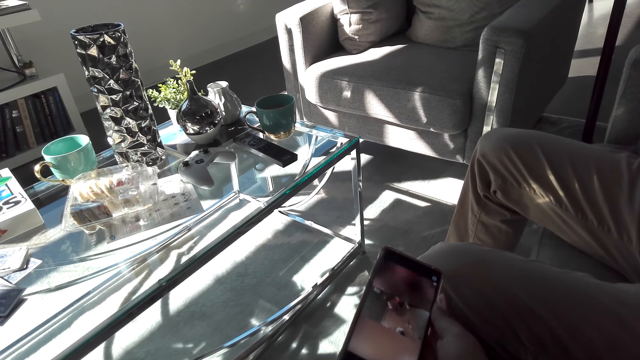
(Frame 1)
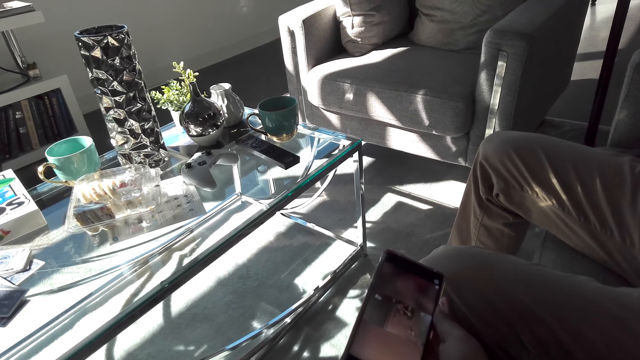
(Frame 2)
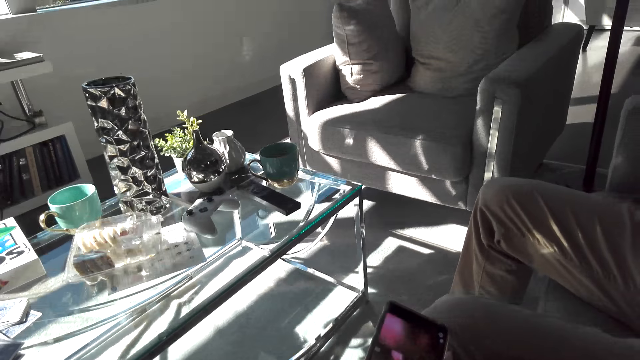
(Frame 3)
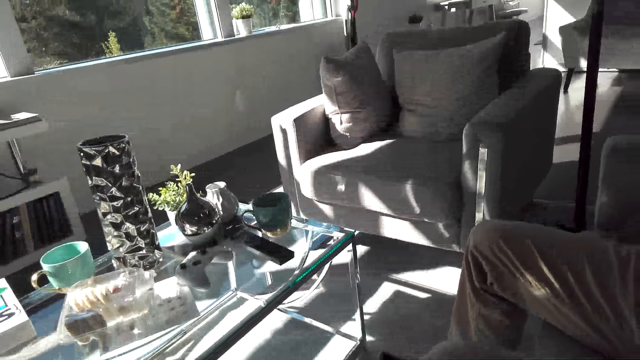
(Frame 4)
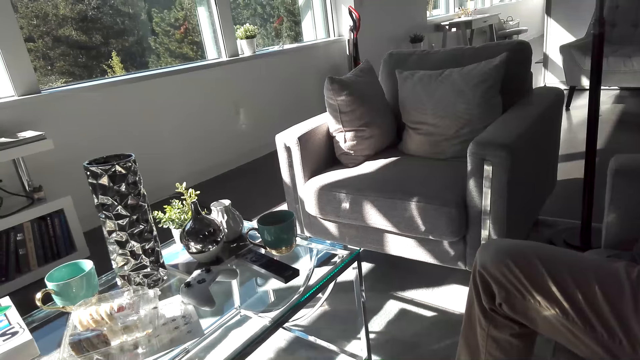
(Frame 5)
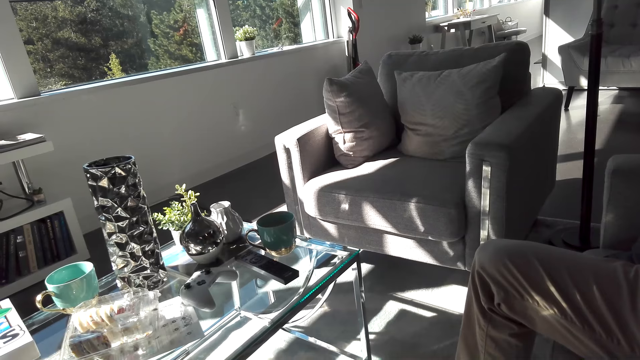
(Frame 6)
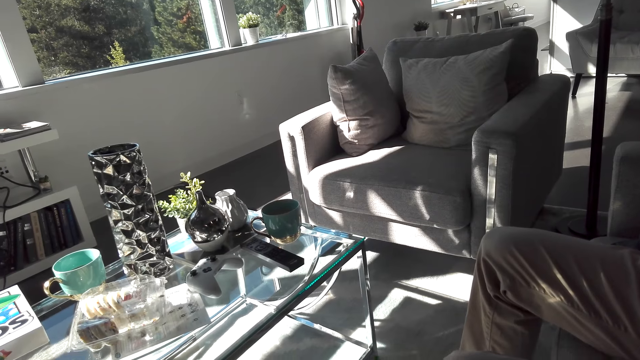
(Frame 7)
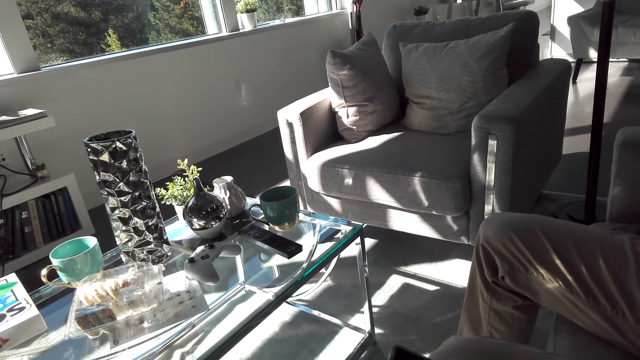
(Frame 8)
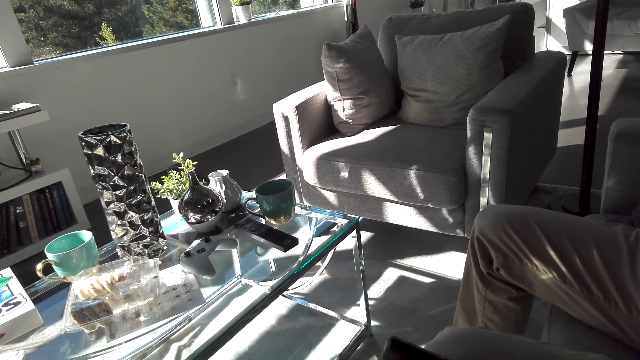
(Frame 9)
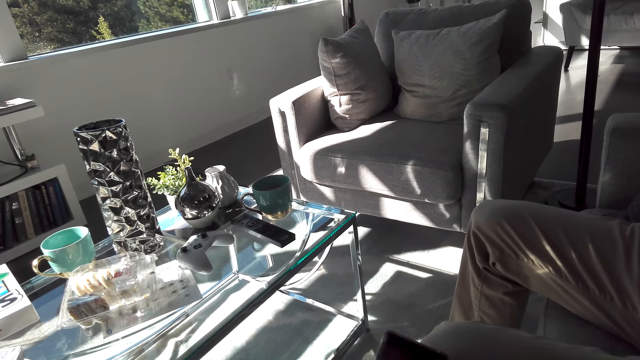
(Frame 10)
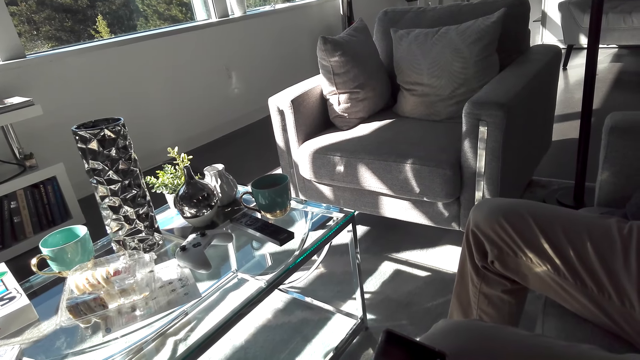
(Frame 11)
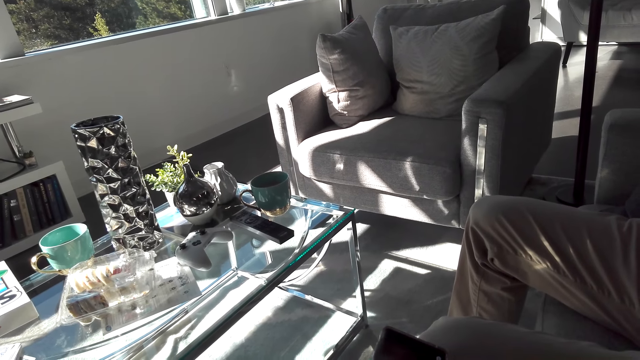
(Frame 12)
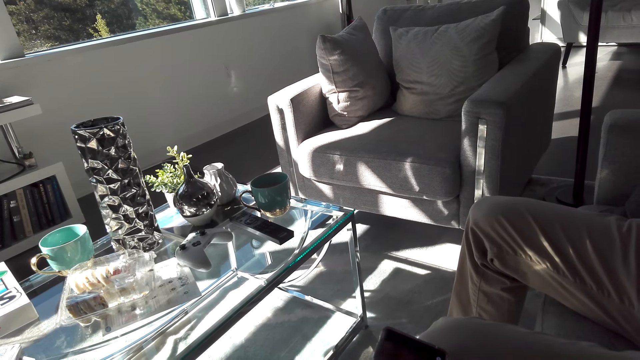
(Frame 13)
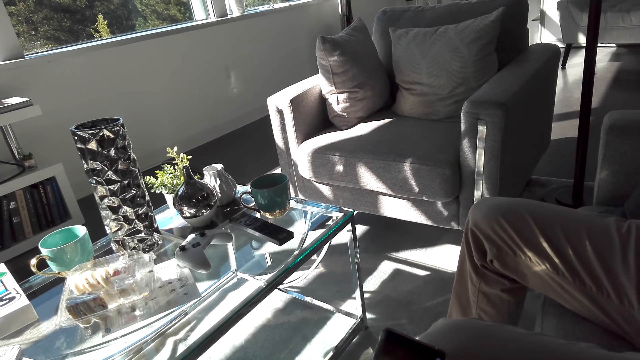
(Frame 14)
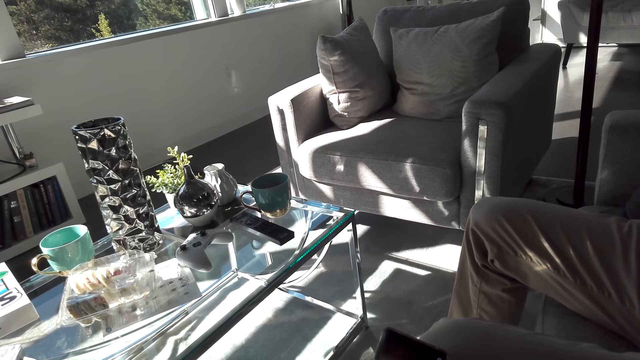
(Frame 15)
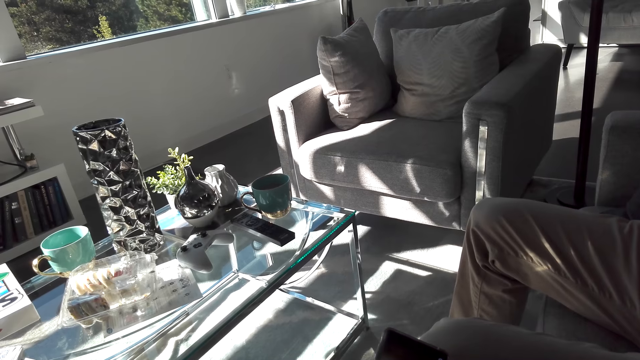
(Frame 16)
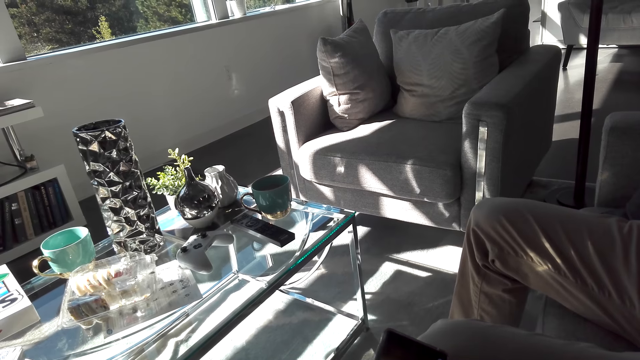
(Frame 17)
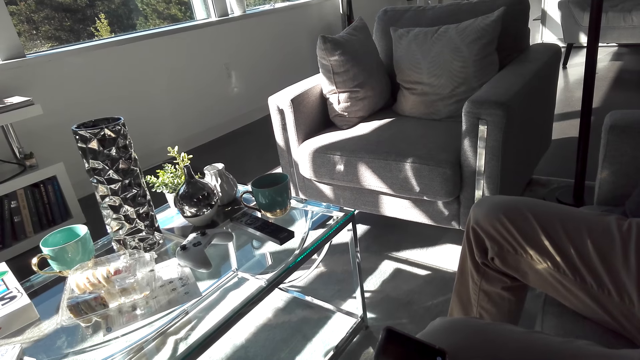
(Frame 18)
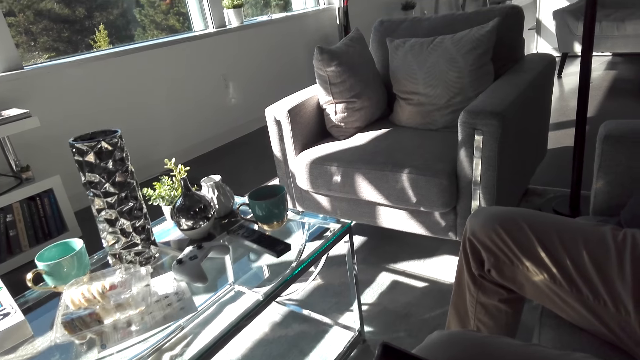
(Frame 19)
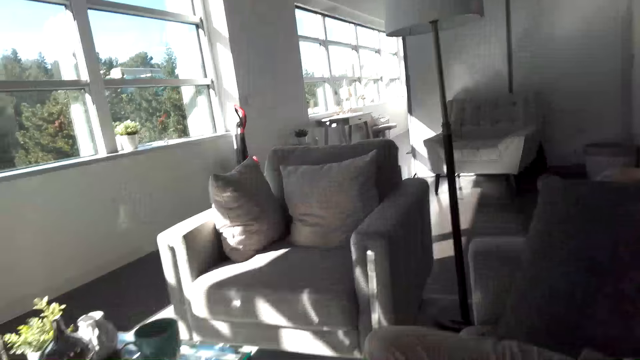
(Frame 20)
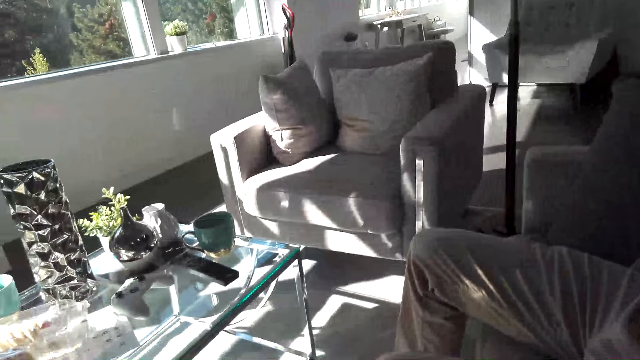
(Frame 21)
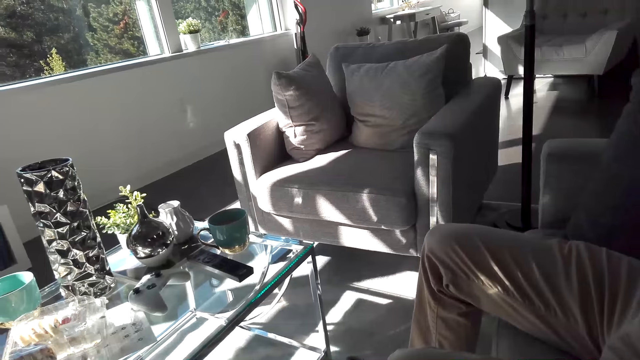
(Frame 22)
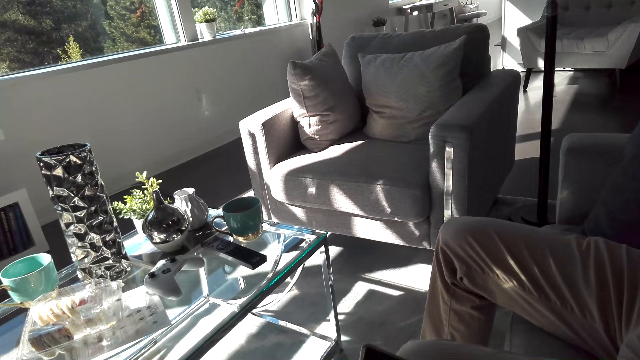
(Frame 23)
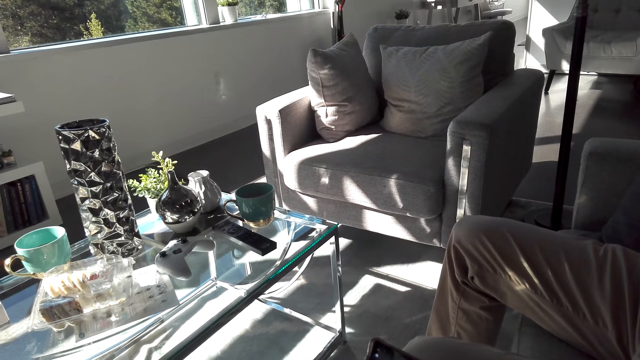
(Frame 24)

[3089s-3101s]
The camera wearer stares at the seat. They use the phone. They look around the apartment.

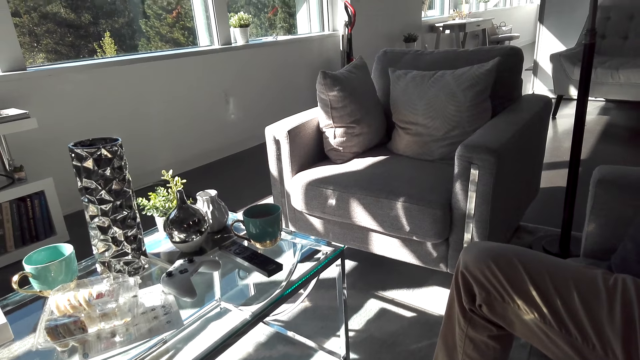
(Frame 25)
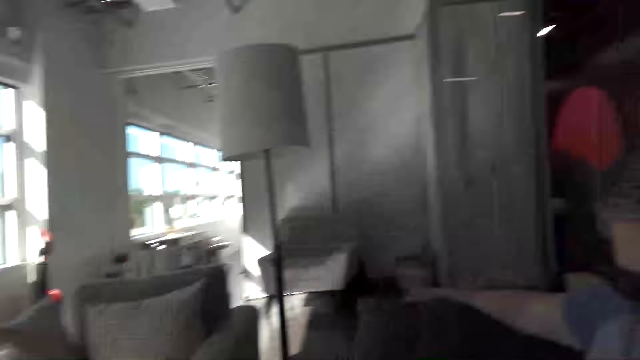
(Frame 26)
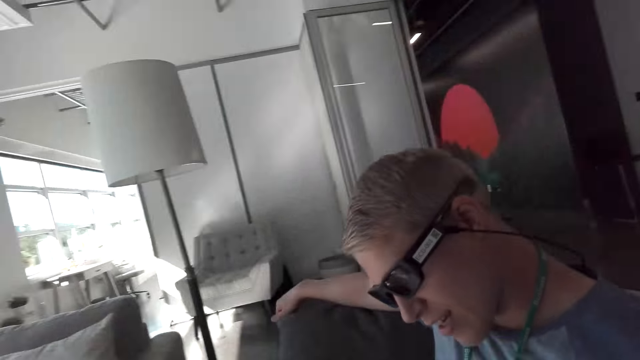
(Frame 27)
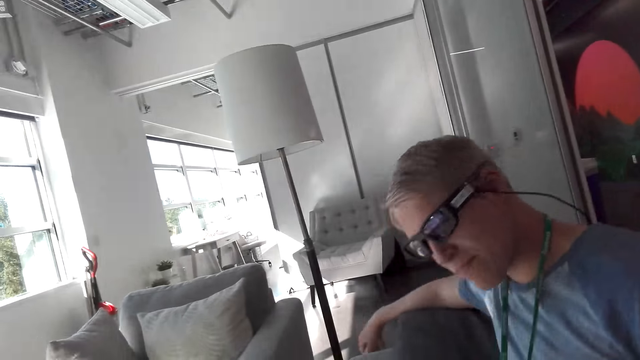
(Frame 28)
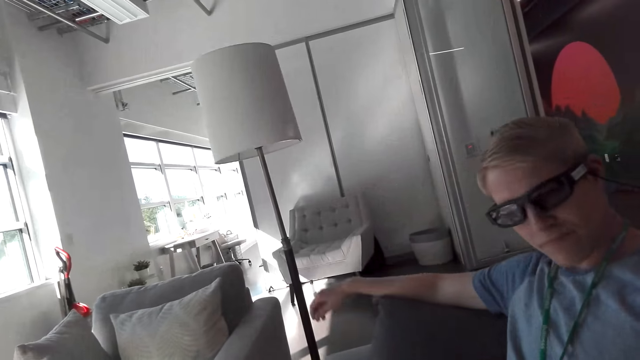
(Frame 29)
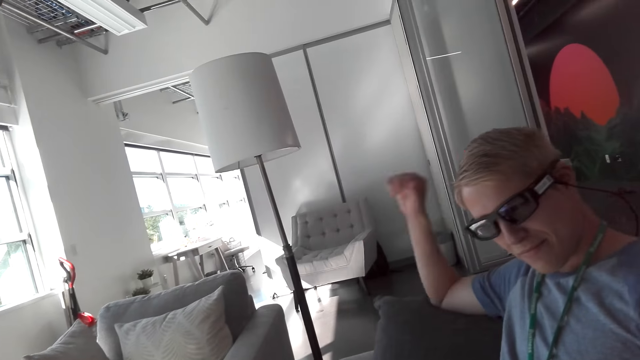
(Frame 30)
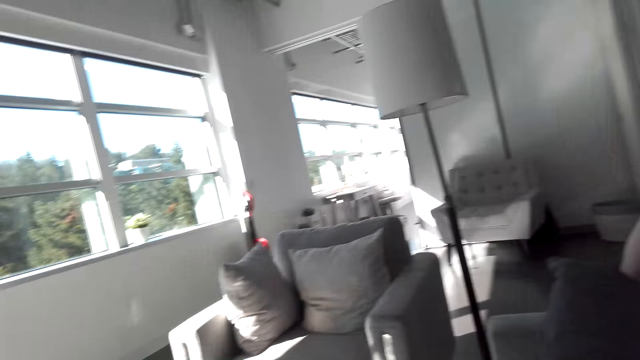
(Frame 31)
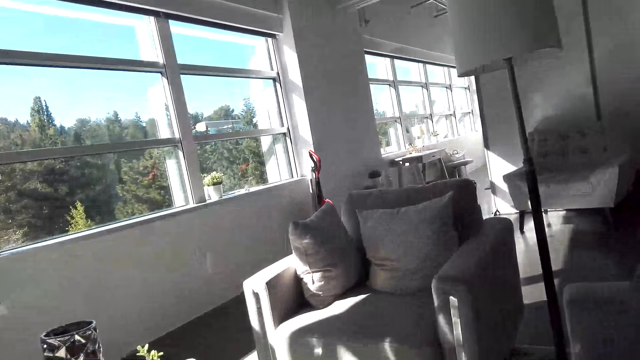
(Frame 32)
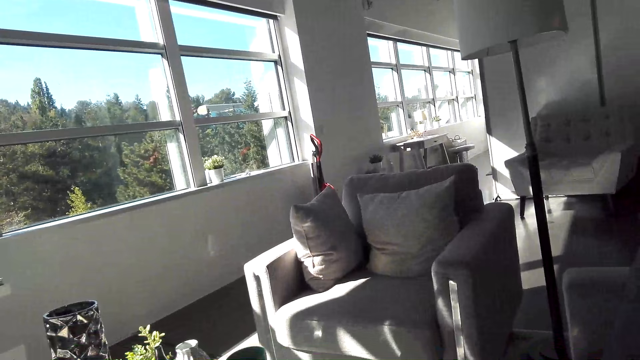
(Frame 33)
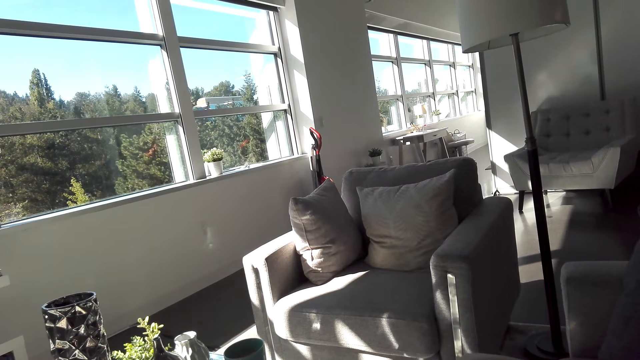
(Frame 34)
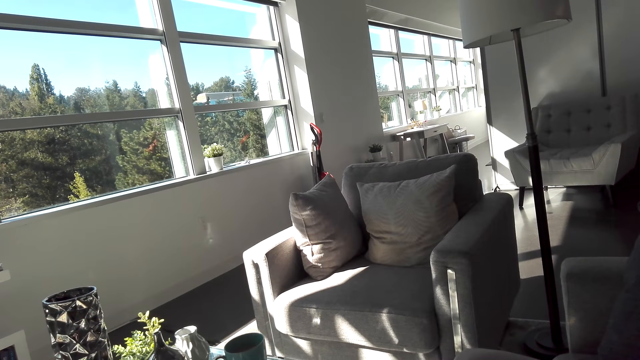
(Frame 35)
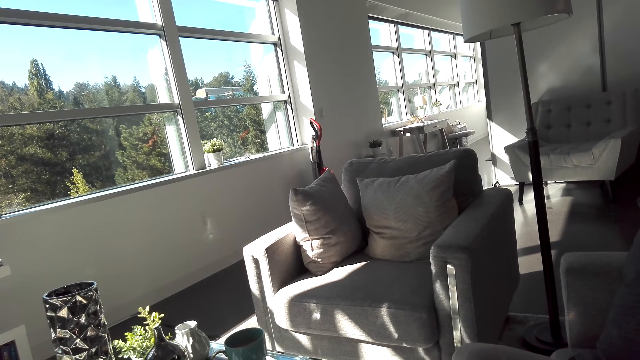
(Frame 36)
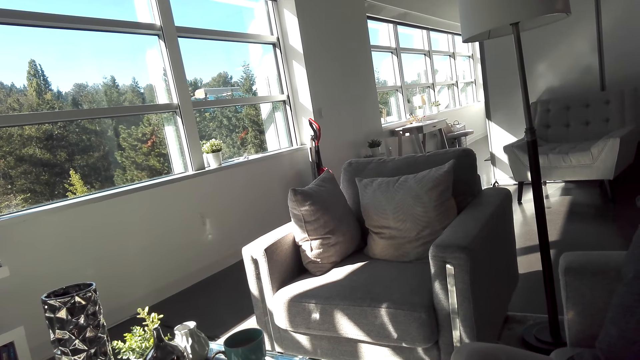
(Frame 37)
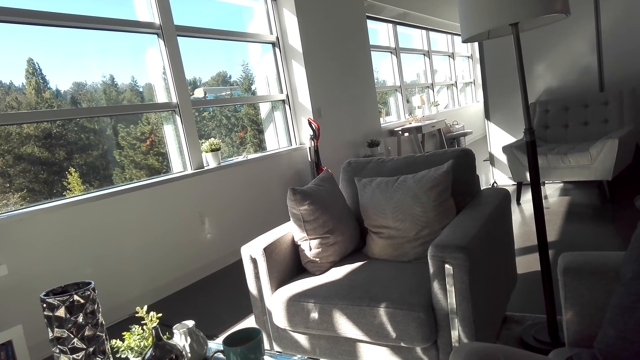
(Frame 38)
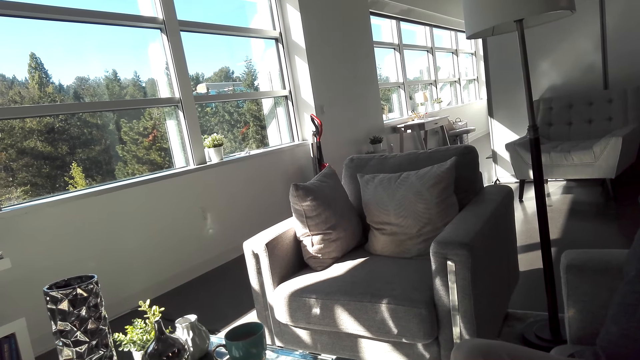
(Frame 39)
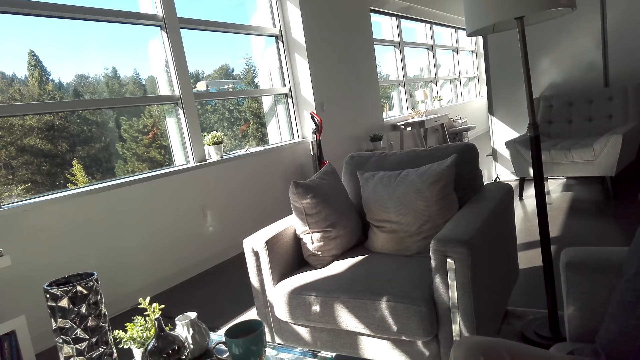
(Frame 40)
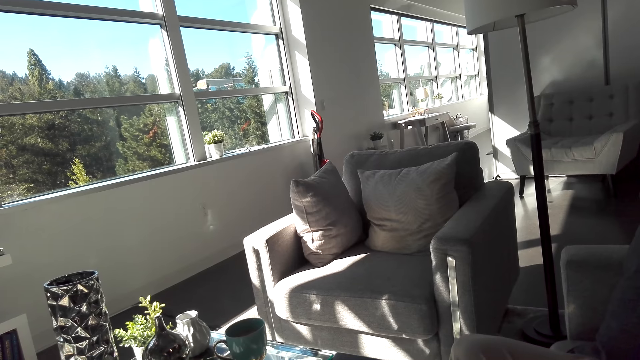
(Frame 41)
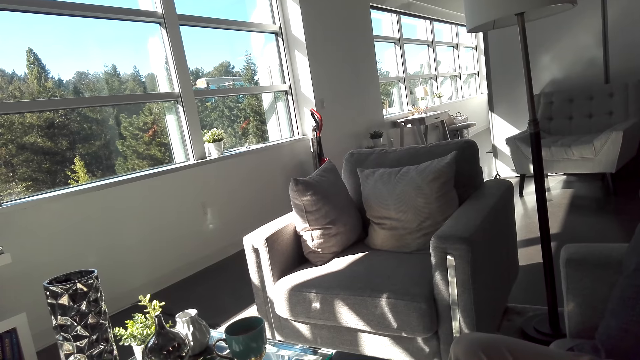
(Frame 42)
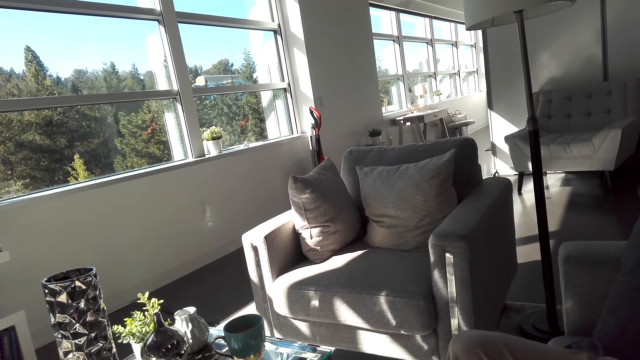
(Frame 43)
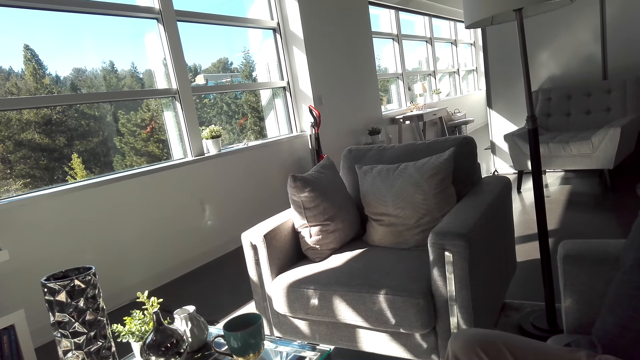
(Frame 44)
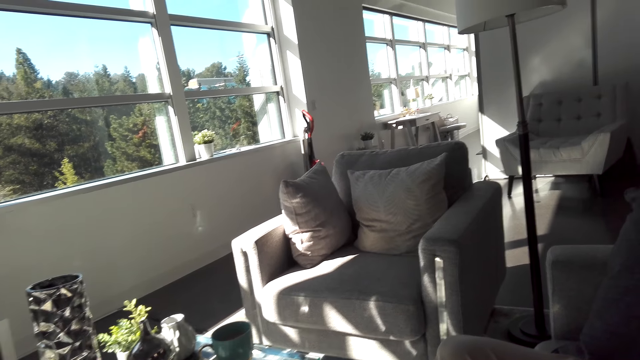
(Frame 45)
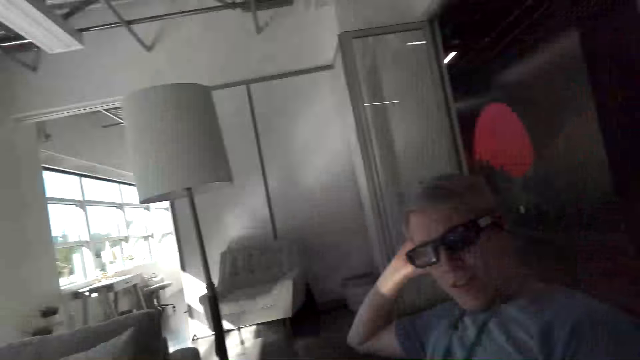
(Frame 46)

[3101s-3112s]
The camera wearer stares at a man. The man holds the sofa handle, looks aside and holds his head. The camera wearer stares at the seat.
